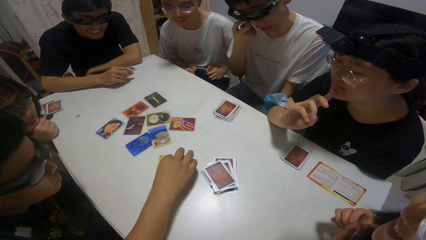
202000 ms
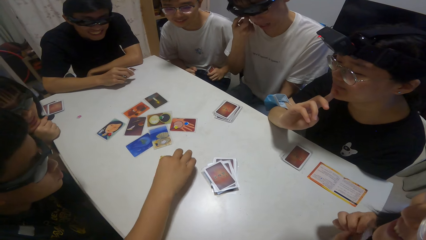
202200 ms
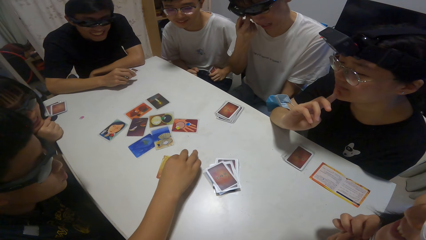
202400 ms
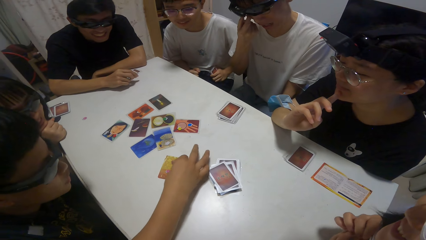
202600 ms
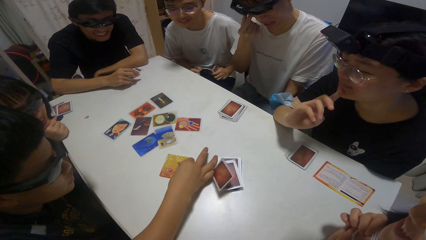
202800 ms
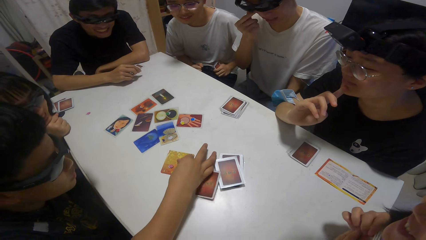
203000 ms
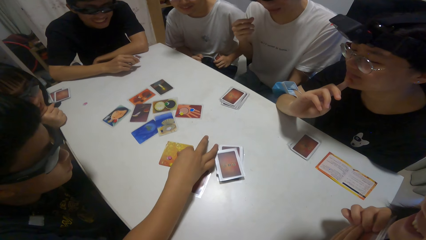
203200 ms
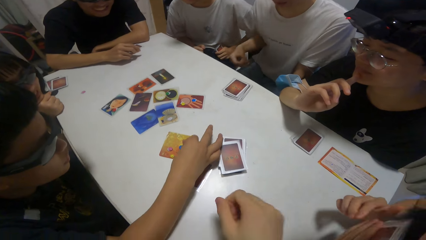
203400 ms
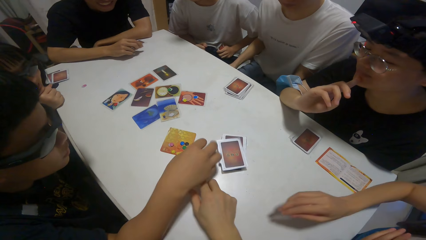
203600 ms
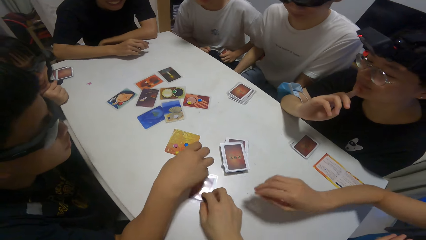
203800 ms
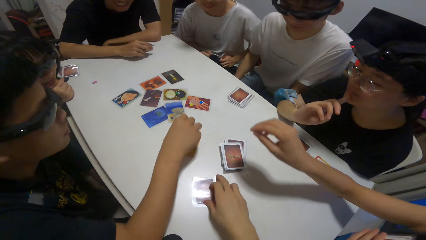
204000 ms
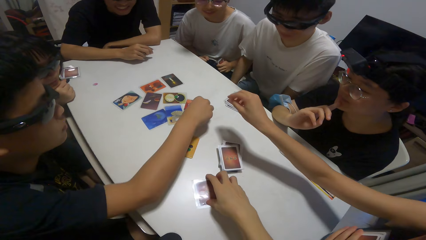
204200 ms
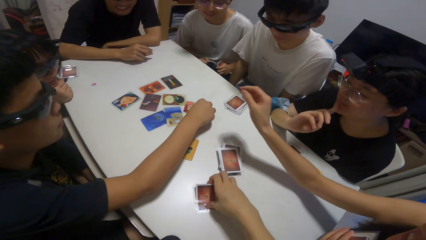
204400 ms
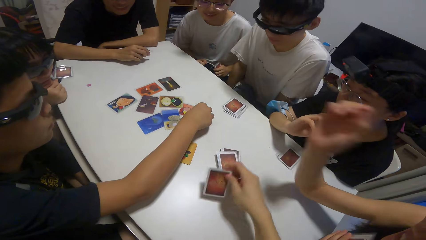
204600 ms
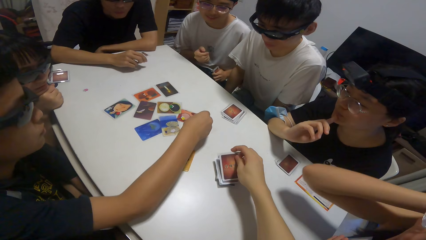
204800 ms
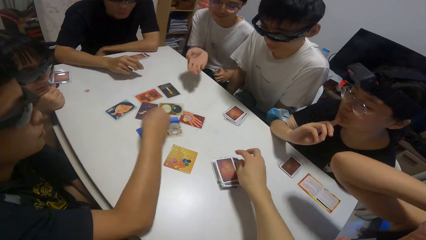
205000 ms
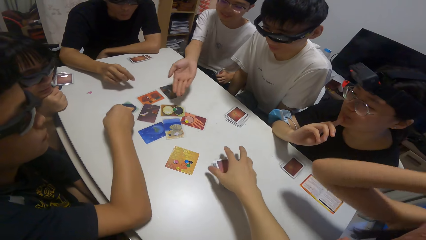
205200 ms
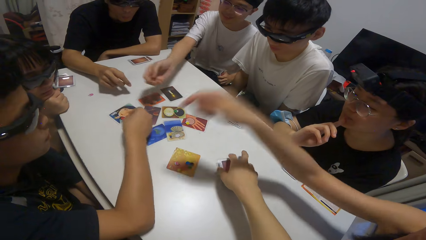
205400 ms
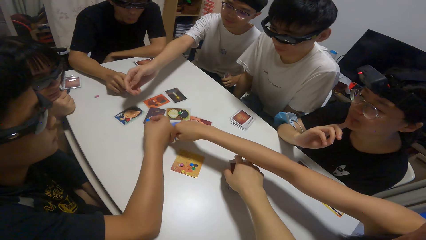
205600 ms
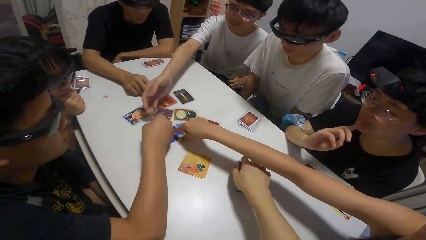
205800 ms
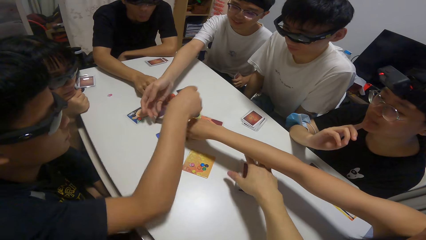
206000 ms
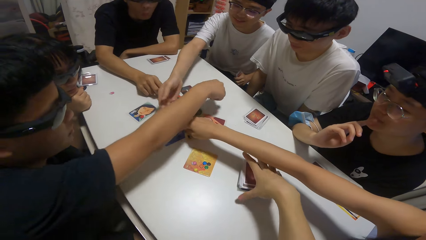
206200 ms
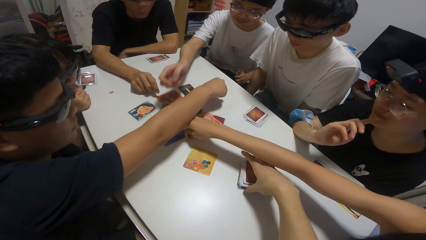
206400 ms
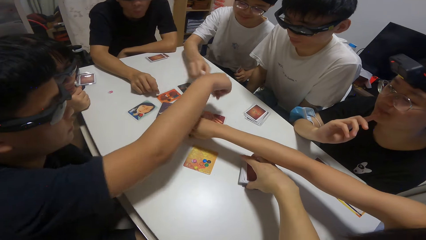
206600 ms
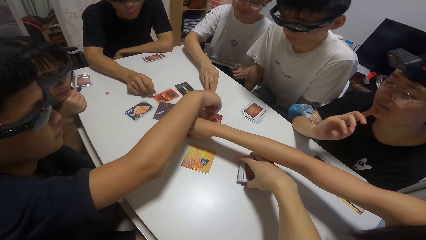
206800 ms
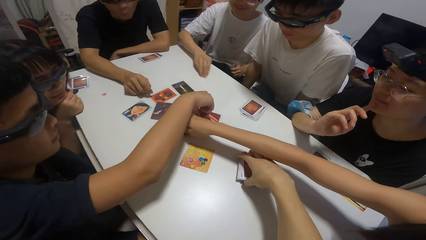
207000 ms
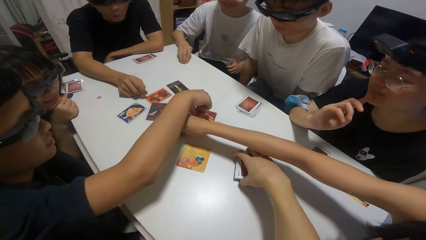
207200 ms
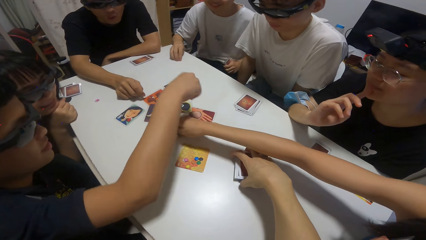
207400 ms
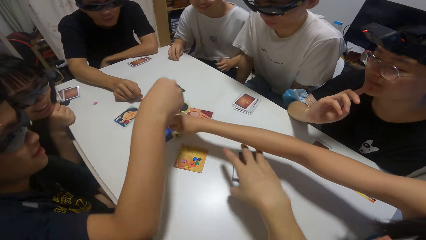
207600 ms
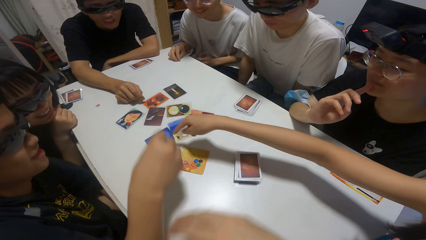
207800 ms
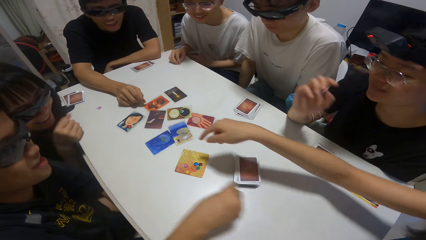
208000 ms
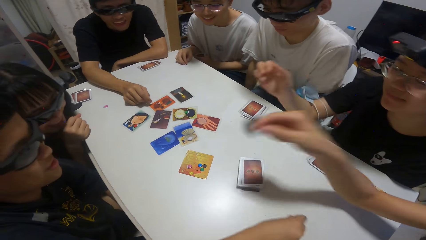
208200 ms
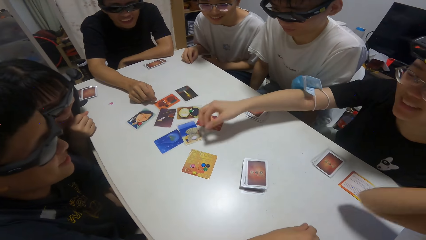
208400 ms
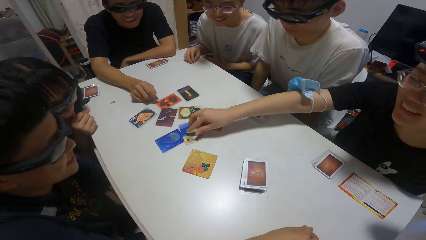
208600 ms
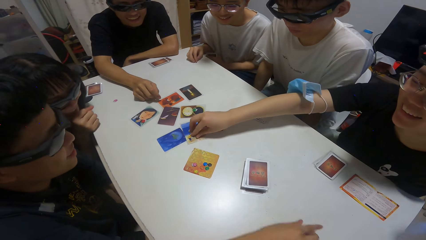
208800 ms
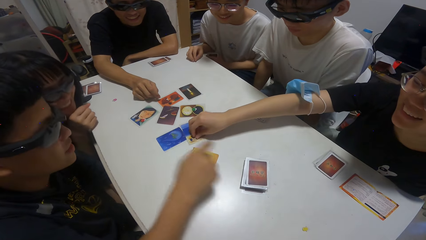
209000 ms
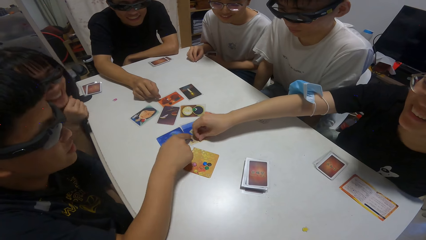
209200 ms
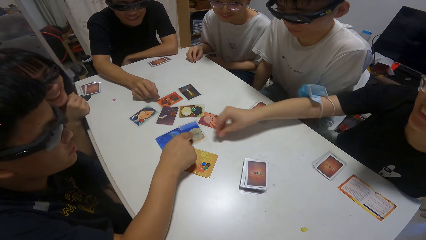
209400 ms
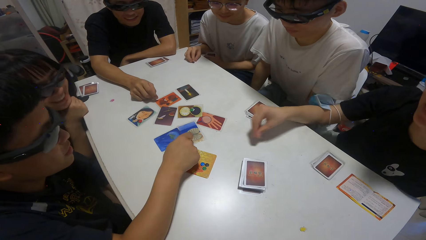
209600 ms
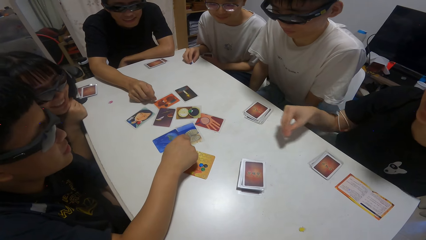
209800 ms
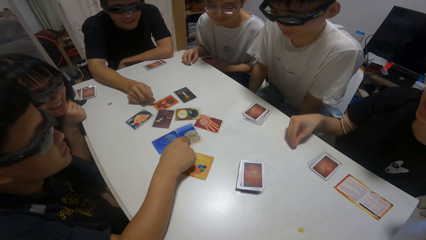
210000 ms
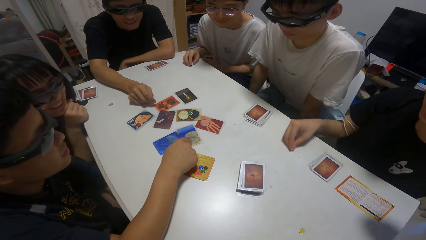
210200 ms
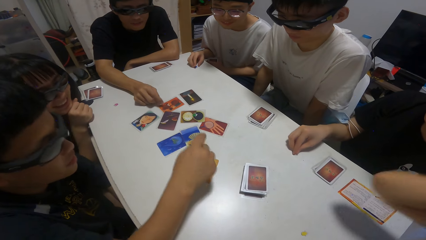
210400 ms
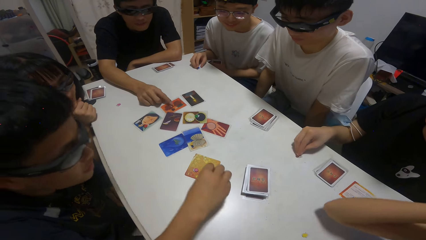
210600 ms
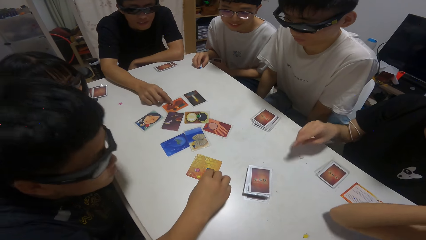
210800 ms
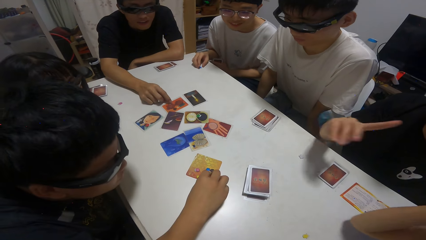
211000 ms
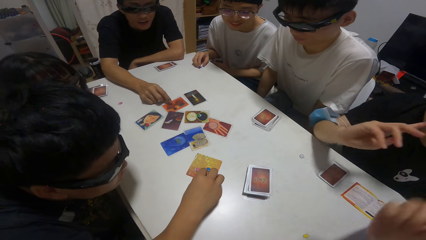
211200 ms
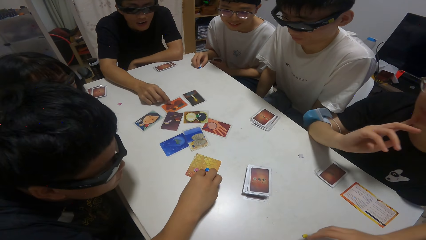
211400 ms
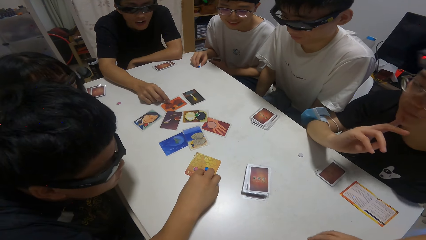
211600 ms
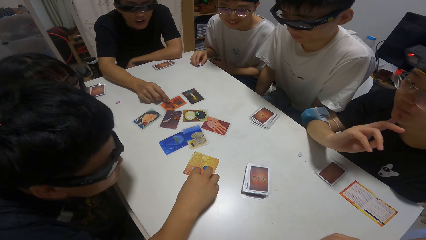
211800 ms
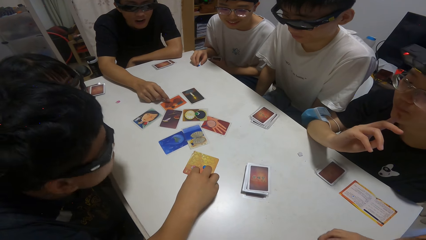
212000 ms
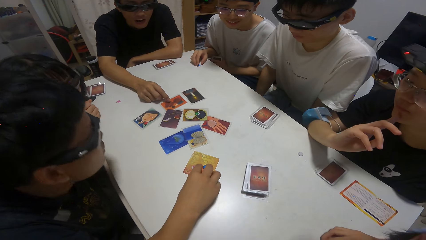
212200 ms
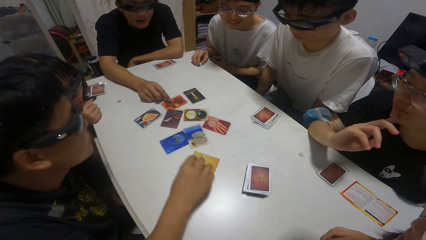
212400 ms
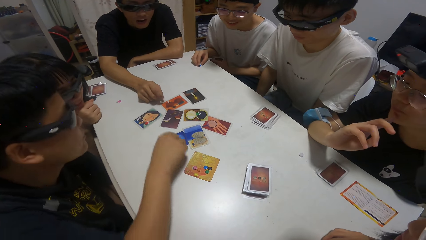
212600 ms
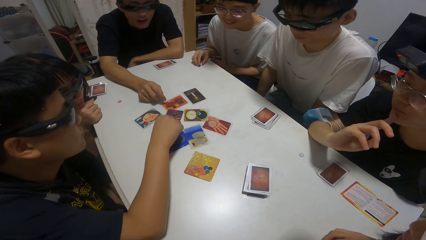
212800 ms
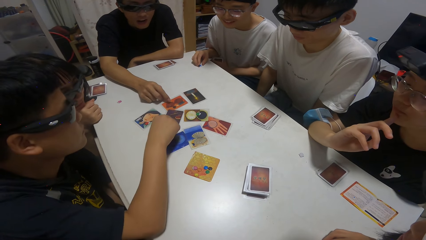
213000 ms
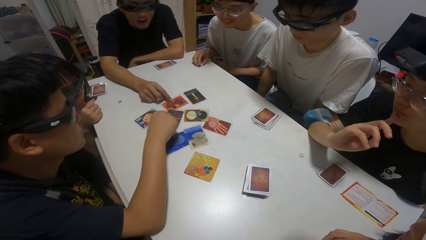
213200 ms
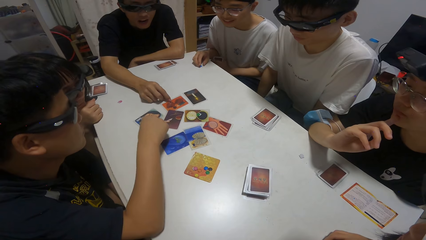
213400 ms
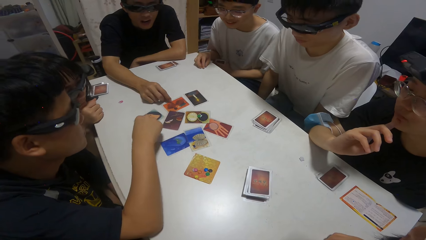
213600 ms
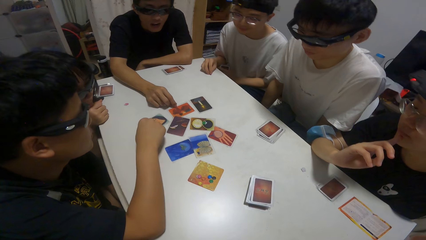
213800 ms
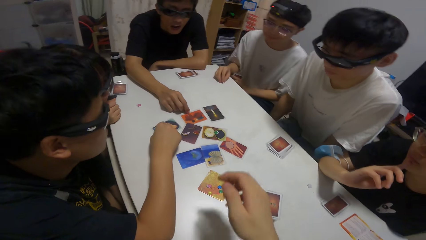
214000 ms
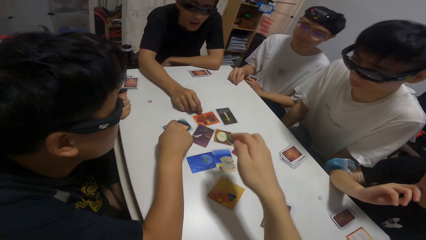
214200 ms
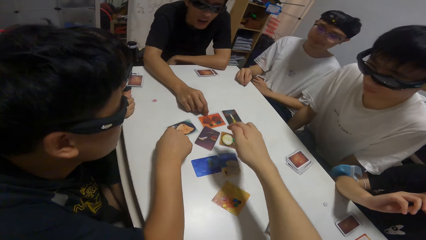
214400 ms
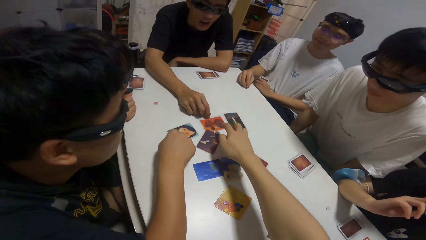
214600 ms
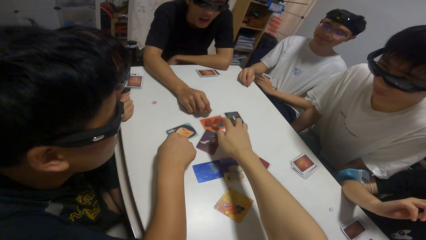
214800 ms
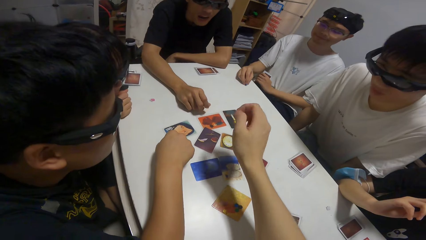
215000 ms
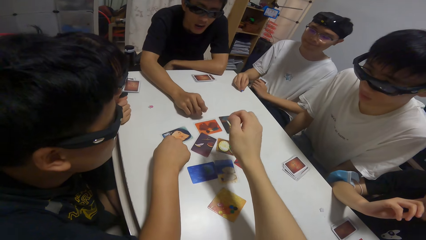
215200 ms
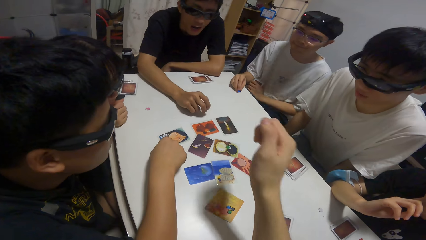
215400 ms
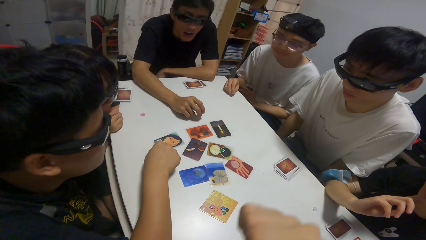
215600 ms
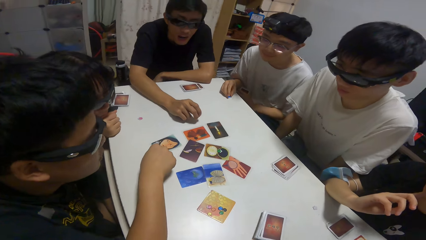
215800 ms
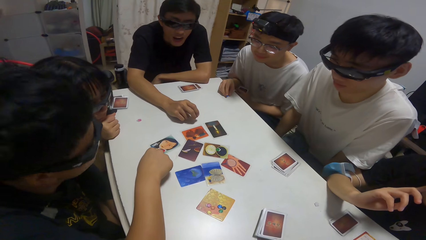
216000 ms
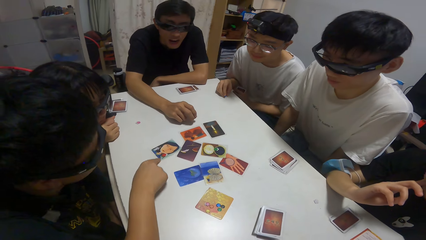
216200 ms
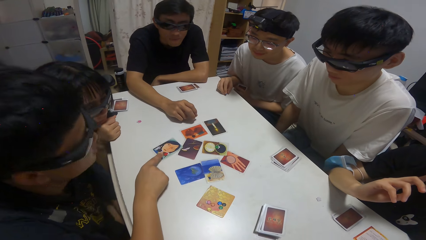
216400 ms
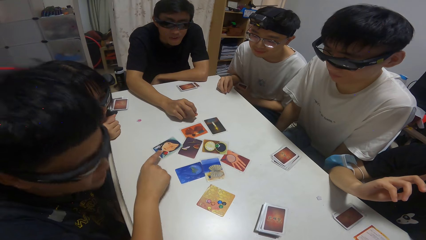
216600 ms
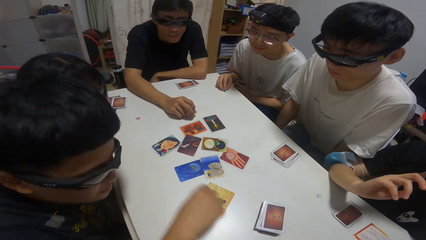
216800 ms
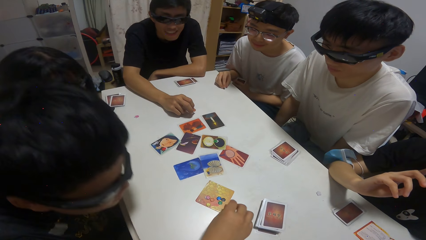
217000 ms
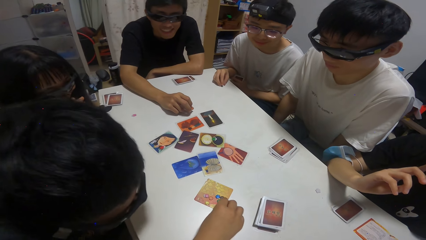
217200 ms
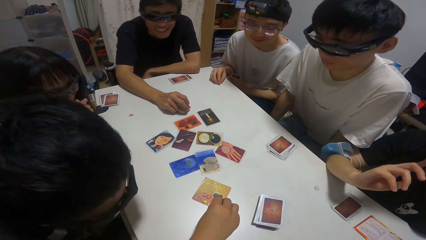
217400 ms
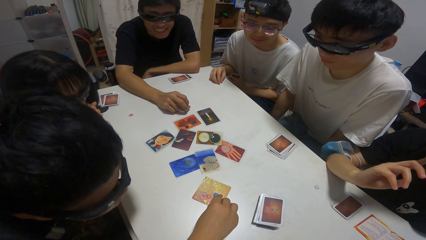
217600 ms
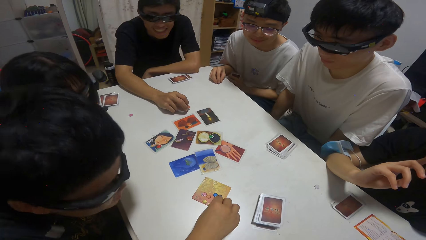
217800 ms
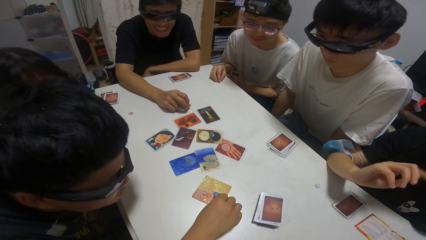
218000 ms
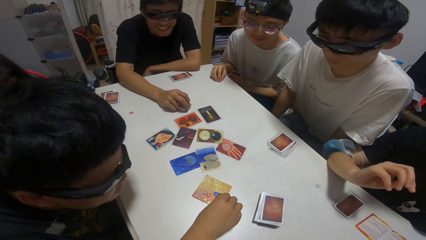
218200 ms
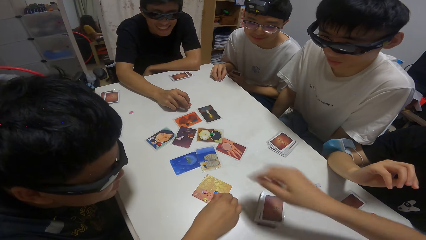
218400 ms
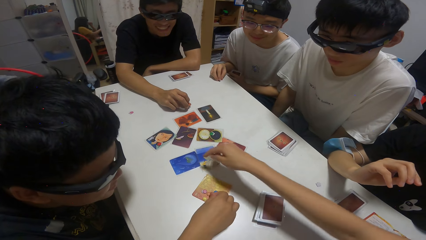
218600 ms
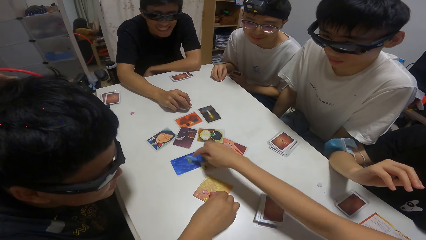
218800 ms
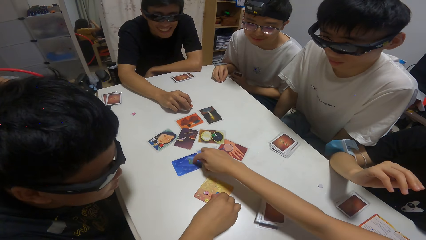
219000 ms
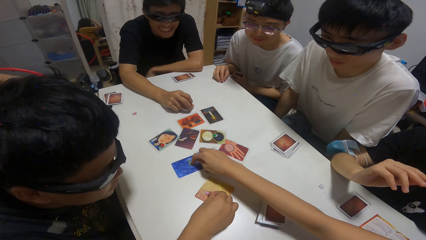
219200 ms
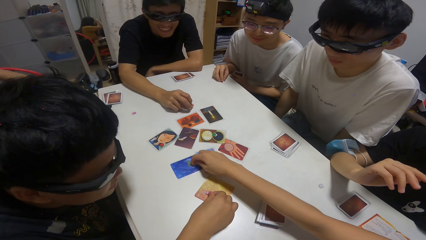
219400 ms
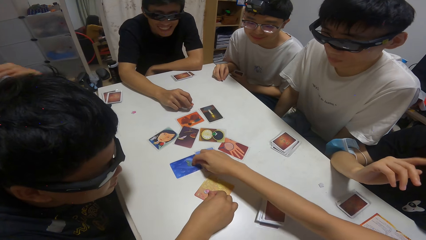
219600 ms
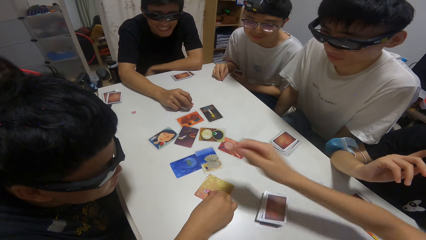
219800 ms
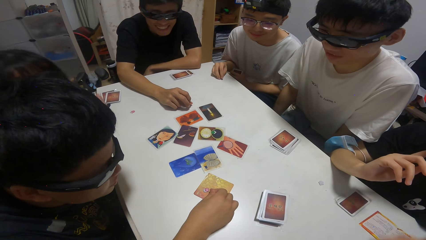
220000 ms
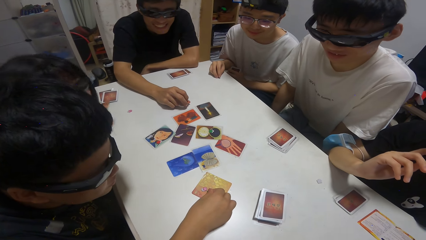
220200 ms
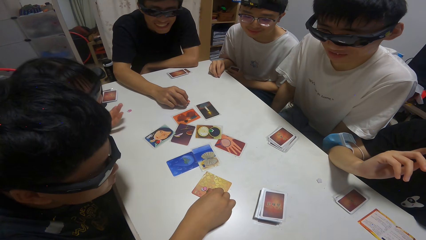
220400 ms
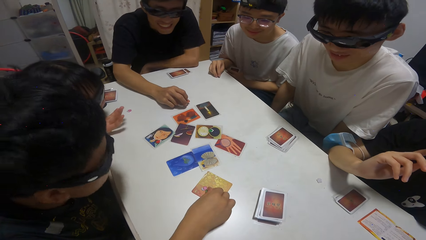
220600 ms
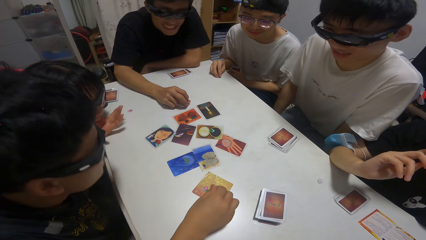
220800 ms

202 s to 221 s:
A man scratches the eye. The camera wearer moves a card from the table to the pile of cards on the table with her right hand. Another man points at the playing cards. The camera wearer points at the playing cards. A third man touches the playing cards. The second man touches the playing cards. The camera wearer touches the playing cards.
